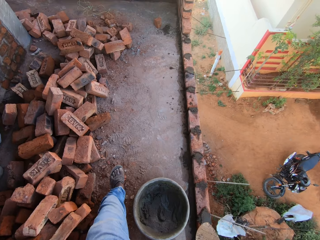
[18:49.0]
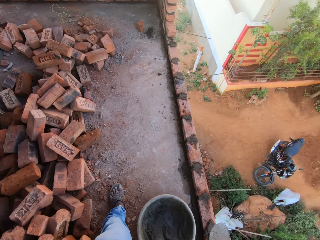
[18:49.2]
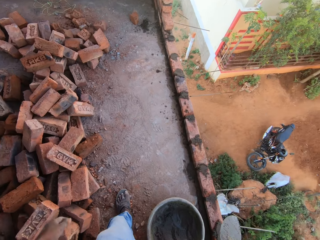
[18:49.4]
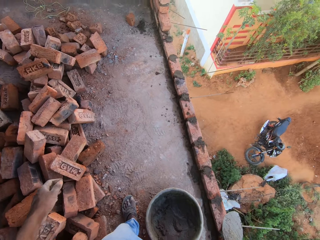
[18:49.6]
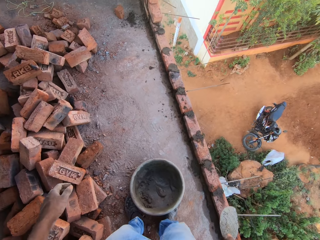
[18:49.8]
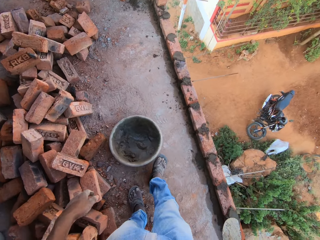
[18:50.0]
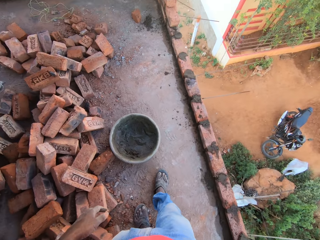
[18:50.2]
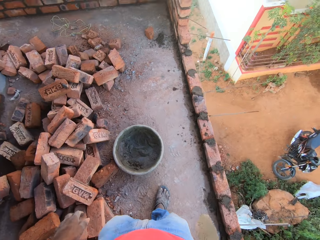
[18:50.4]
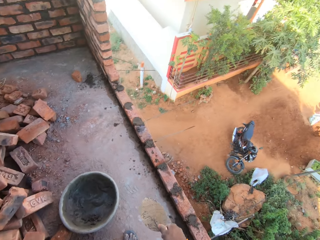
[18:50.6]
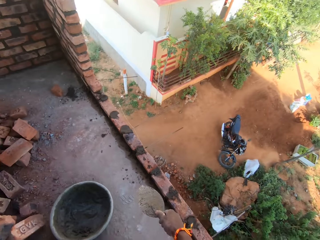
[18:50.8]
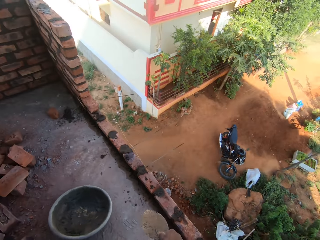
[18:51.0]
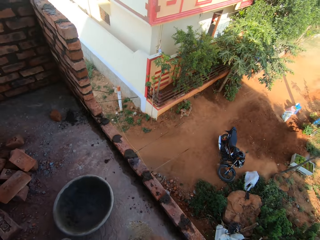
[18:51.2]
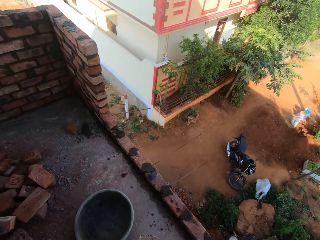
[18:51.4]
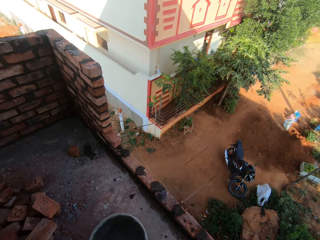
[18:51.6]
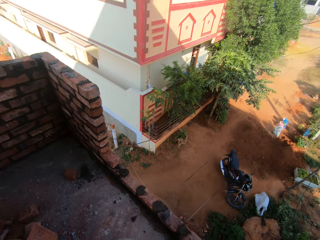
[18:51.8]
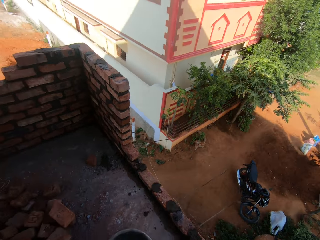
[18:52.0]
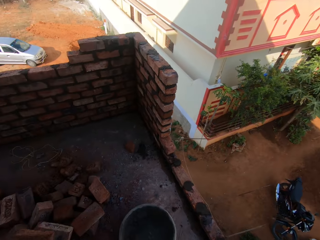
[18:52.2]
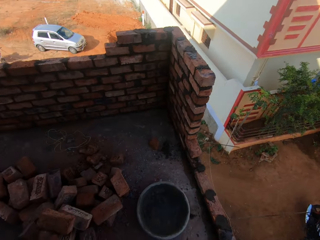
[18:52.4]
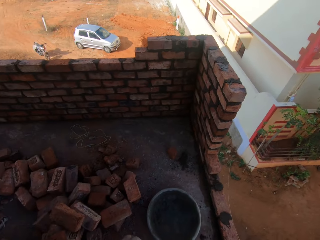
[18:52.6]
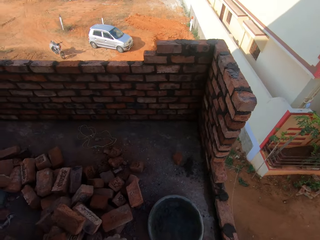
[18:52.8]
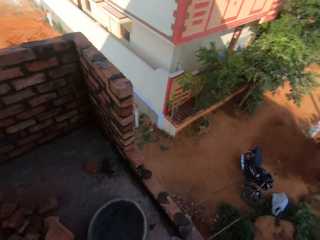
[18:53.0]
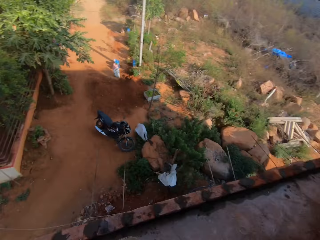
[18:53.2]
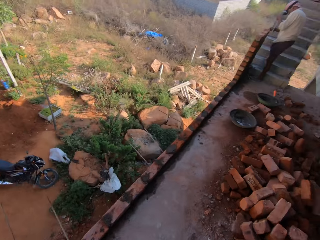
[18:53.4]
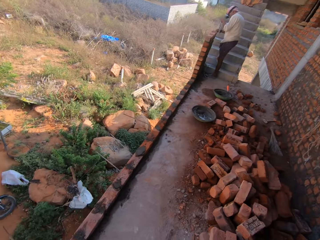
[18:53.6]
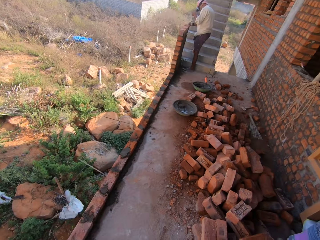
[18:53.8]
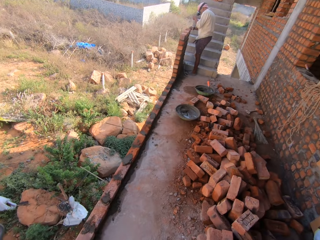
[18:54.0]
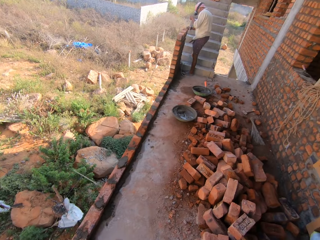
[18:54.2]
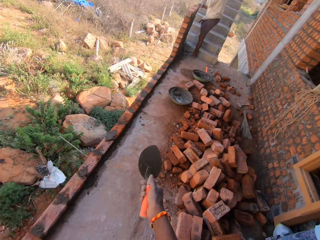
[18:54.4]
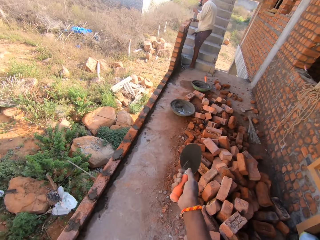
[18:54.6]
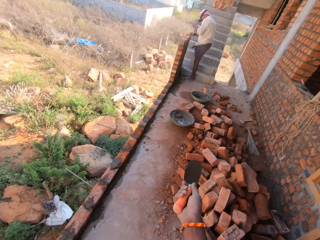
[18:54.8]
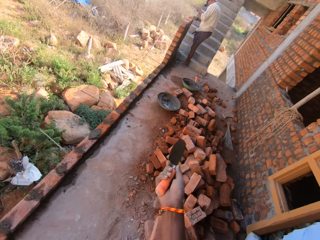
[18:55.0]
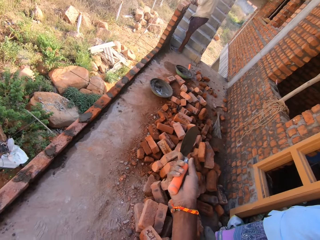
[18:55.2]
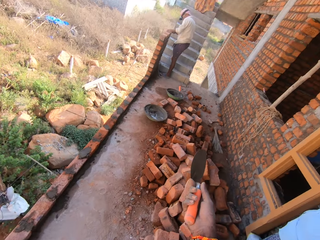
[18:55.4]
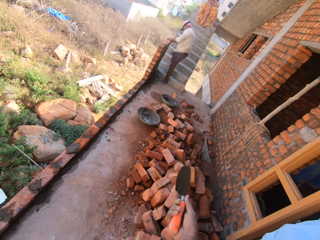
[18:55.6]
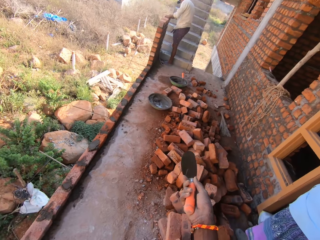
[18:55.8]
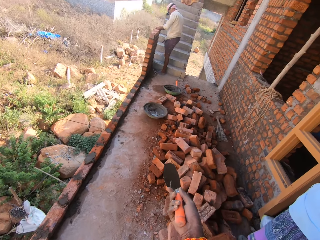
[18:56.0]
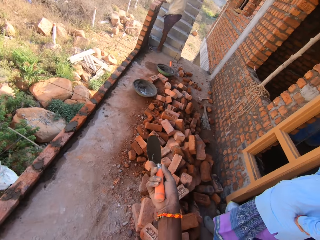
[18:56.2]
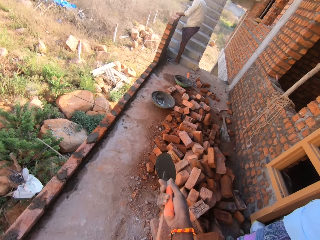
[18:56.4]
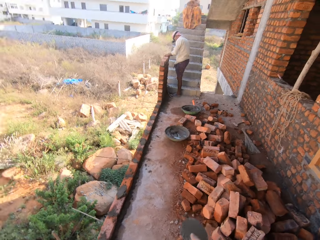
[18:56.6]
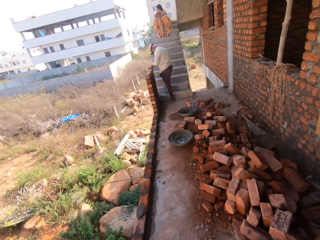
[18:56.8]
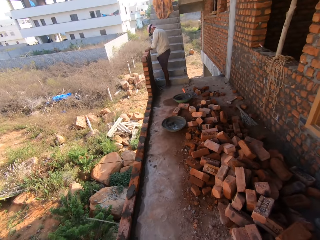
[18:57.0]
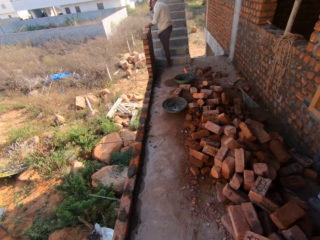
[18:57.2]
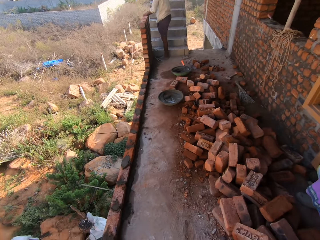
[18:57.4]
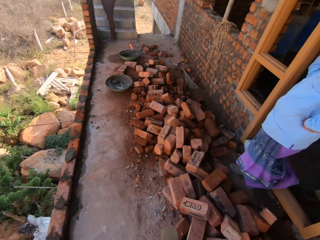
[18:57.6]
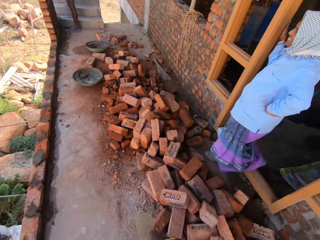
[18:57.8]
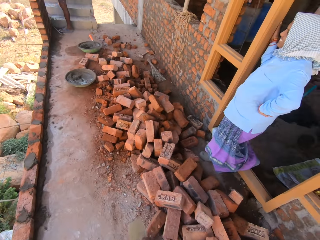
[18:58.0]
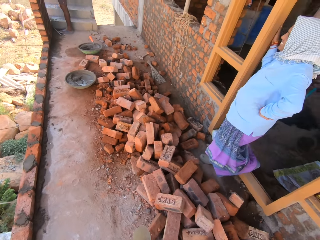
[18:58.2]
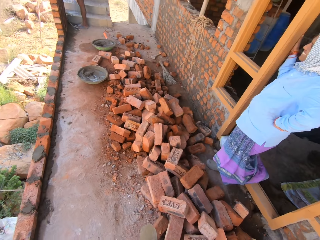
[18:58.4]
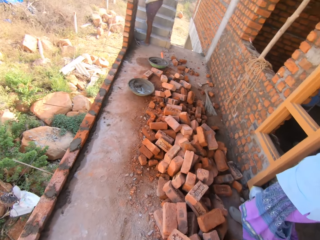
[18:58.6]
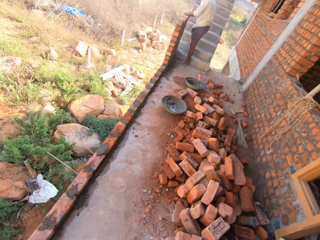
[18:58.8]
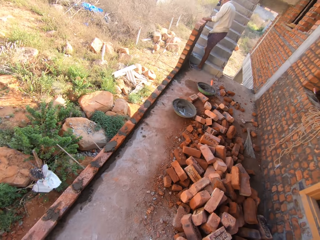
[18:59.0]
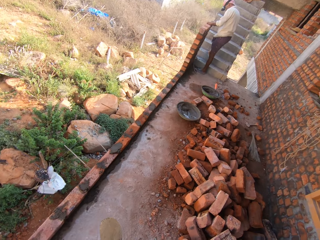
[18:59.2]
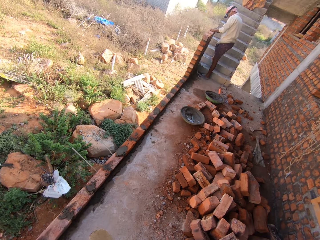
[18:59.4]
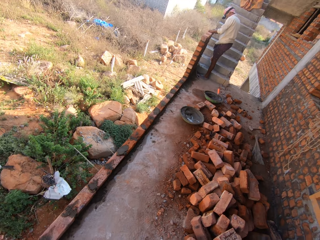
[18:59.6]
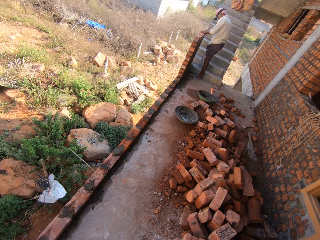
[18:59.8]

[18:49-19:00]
The camera wearer pushes a basin with his leg. He looks around. He points at bricks and a man. He holds a trowel. He walks around. He looks at a woman.

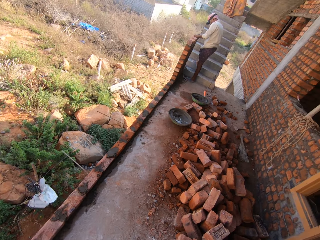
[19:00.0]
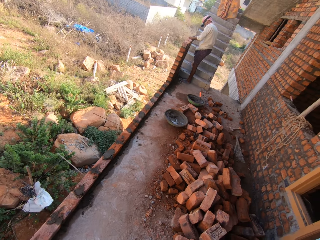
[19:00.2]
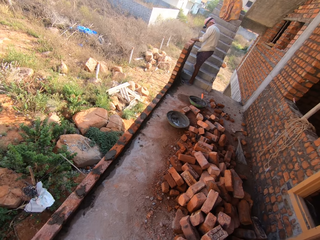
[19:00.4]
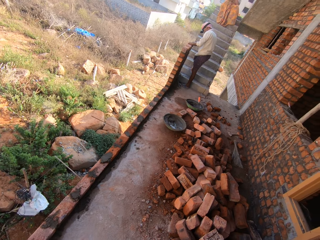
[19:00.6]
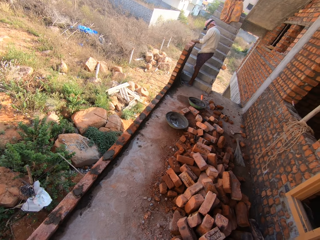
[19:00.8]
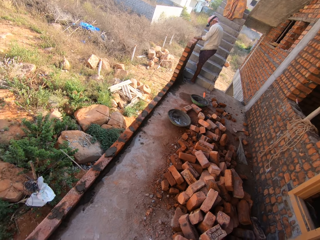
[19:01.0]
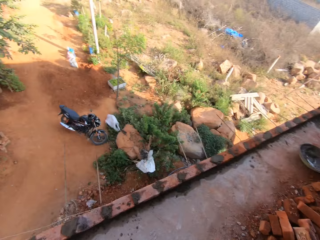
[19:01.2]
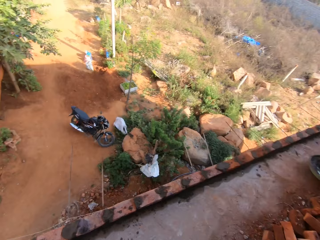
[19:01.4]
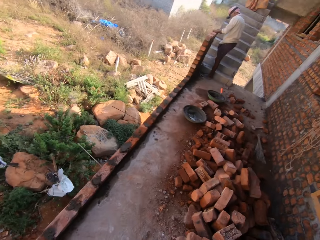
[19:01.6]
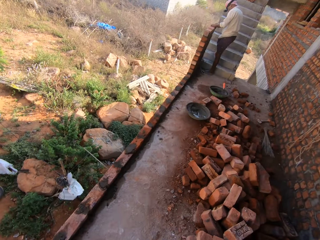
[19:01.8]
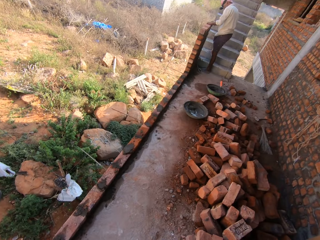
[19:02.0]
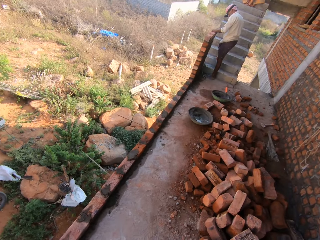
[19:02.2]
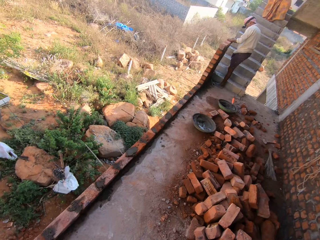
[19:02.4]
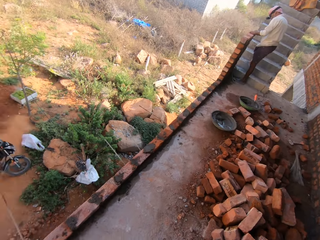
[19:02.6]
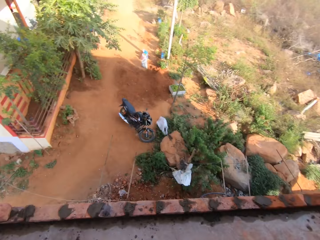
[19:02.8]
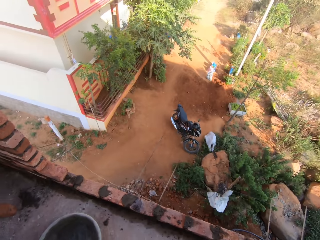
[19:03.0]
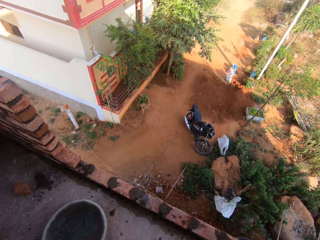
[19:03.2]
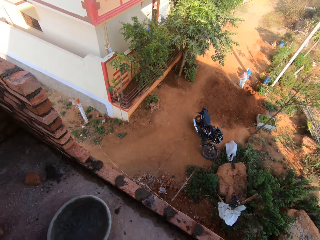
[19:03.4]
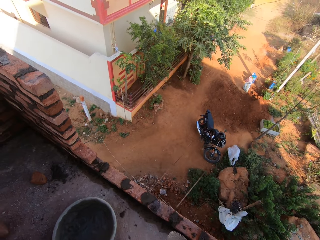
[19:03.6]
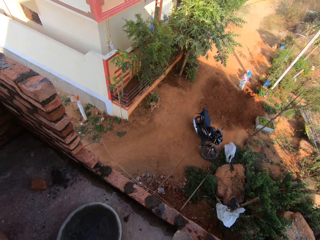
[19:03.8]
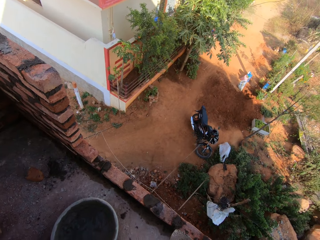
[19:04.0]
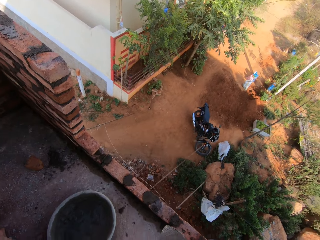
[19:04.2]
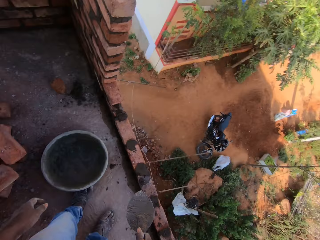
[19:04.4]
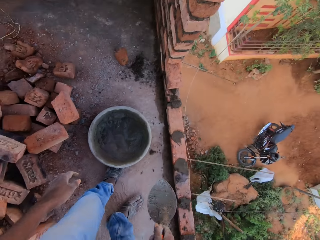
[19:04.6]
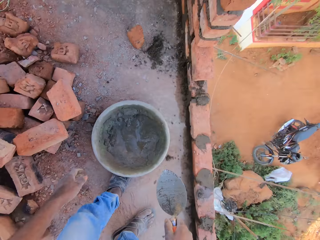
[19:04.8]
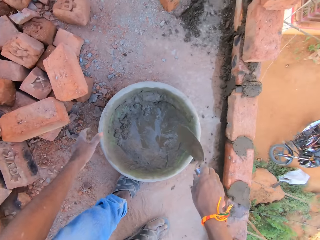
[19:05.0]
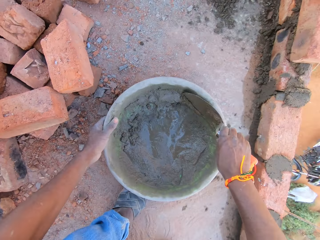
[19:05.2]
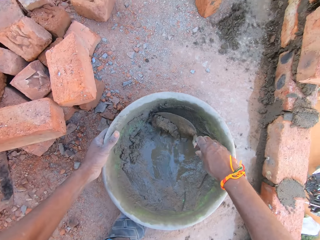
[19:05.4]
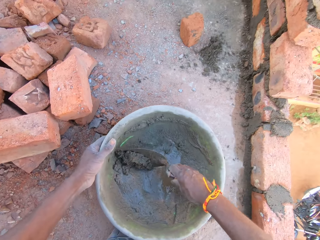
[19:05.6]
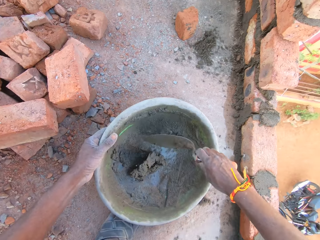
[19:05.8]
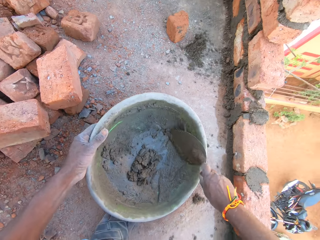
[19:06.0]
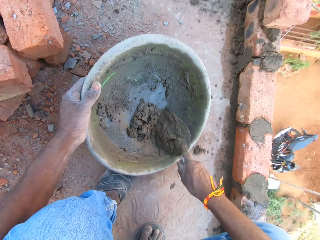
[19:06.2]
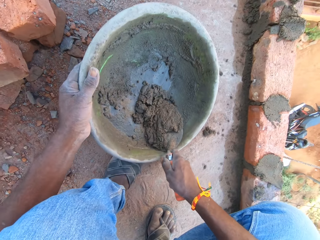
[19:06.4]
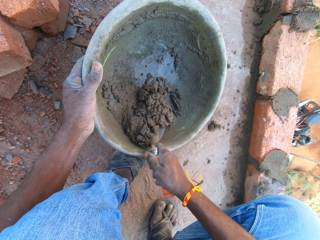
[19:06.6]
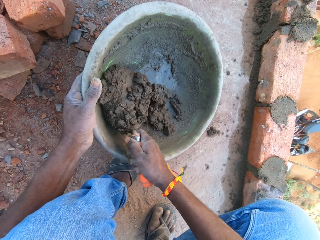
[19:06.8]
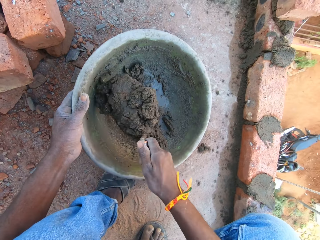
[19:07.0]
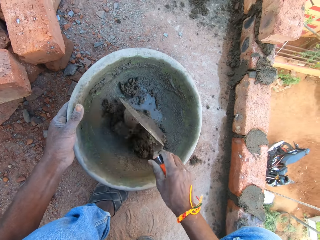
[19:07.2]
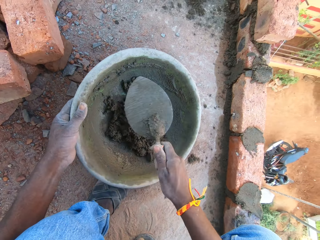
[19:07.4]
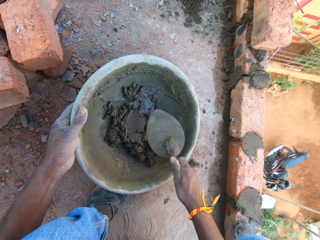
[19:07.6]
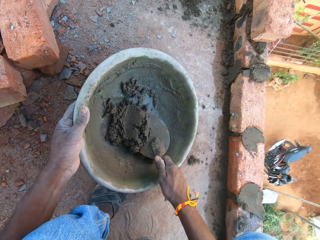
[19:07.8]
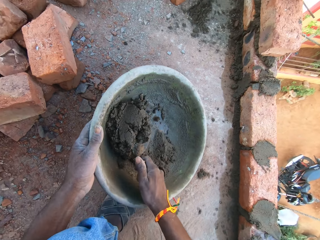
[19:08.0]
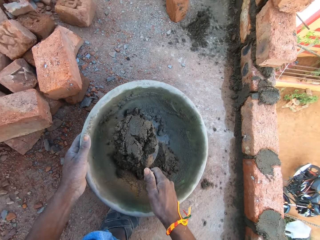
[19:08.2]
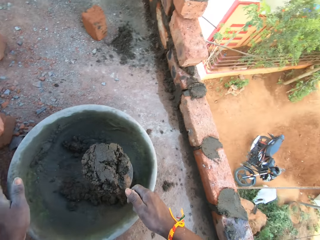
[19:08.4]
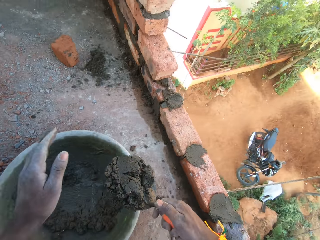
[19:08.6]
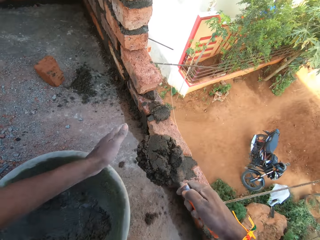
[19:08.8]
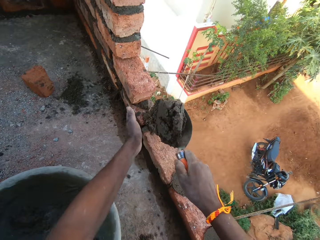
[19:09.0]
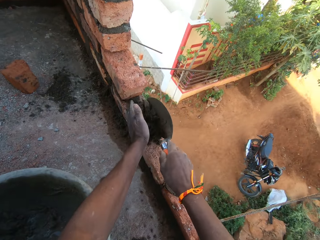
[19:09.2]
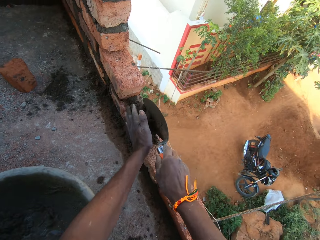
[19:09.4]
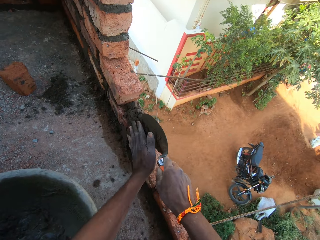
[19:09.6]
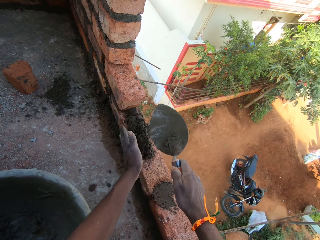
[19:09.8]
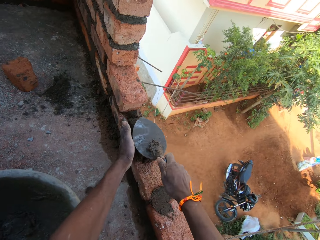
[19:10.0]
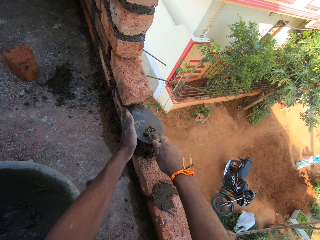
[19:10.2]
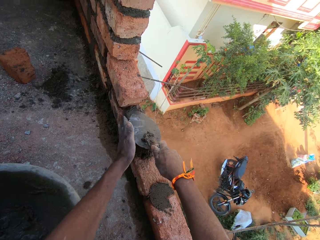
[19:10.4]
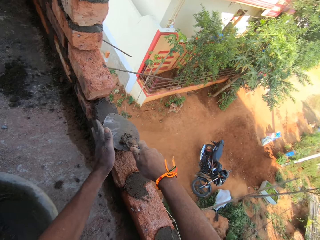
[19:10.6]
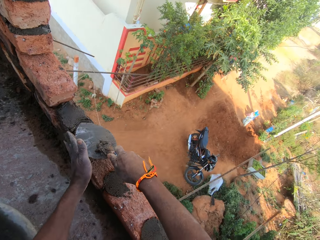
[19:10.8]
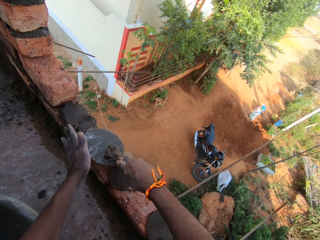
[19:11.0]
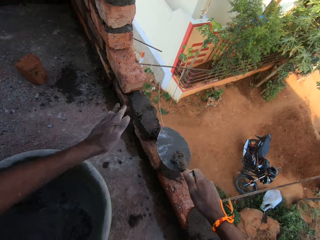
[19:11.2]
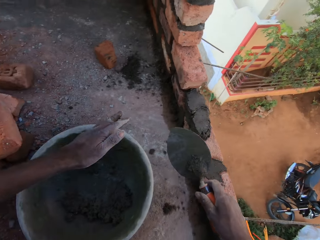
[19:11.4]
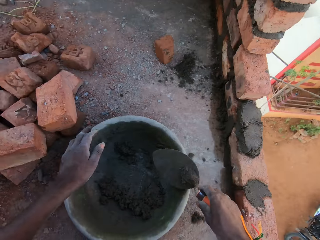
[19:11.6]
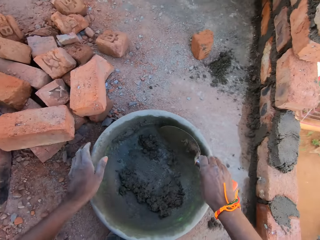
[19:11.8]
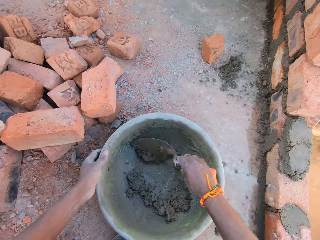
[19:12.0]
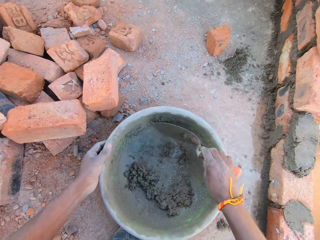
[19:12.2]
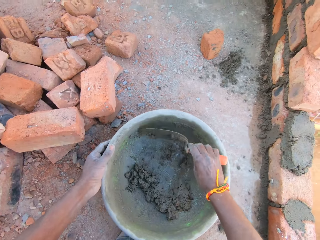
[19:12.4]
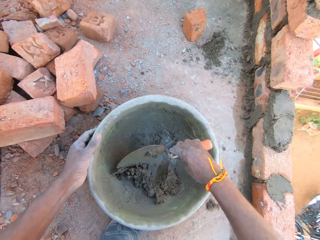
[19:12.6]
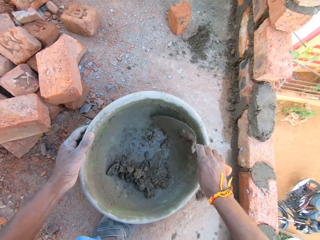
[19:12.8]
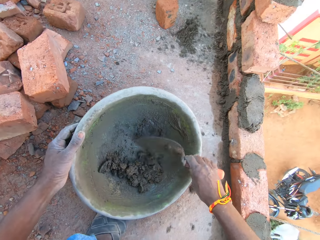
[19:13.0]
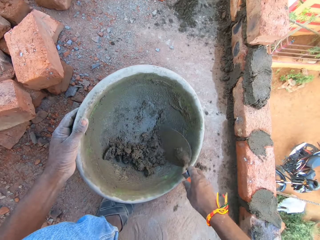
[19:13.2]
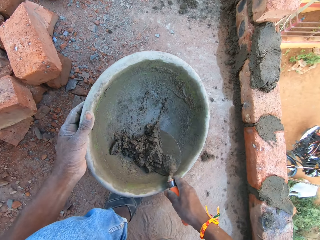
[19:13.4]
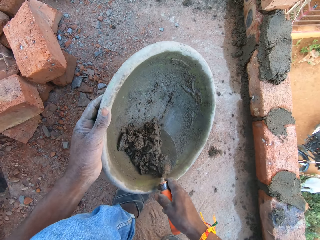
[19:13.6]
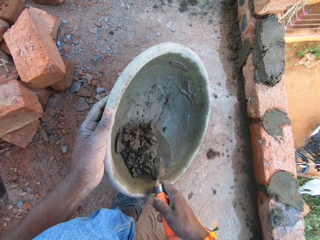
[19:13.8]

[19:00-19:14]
The camera wearer looks around. They bend to pick mortar mix or cement from a bucket. They mix the mortar cement. They pick the mortar mix. They drop the mortar mix on a brick. They remove the cement from the bucket.
